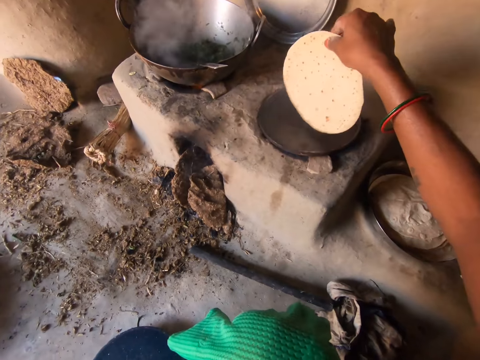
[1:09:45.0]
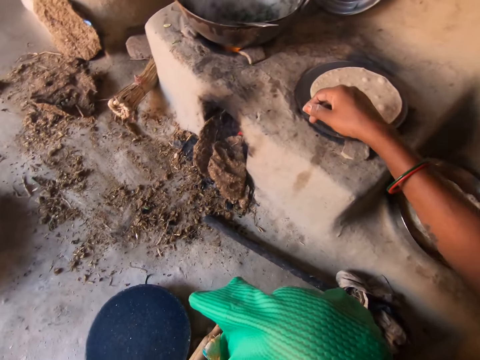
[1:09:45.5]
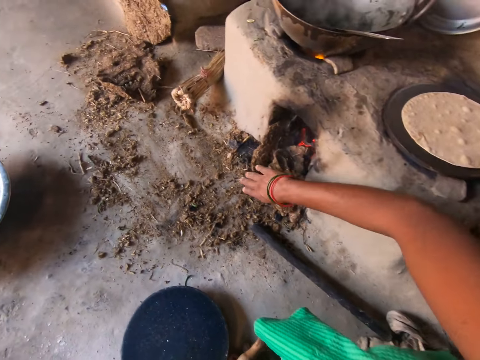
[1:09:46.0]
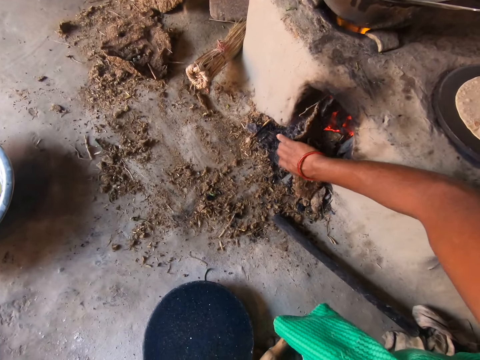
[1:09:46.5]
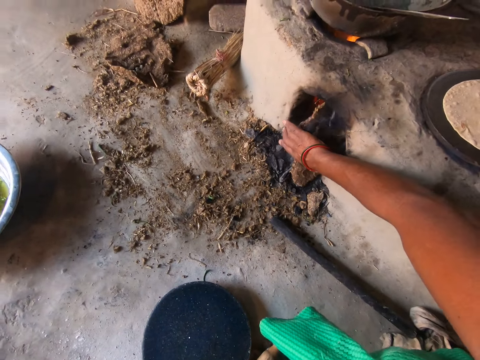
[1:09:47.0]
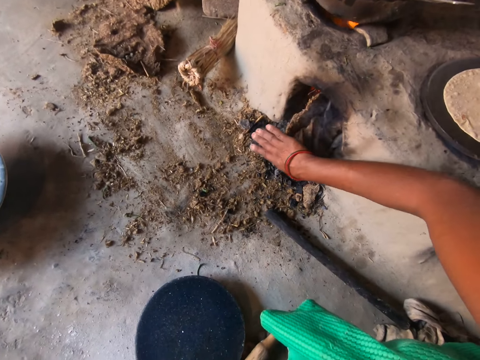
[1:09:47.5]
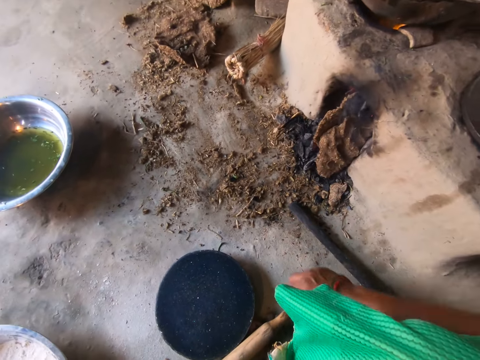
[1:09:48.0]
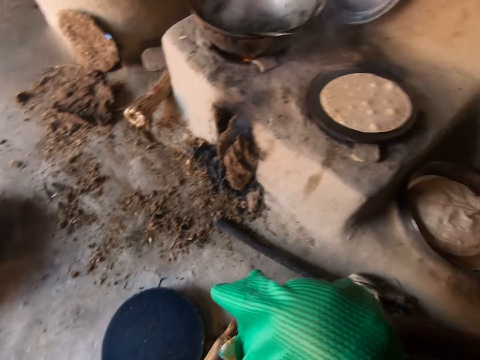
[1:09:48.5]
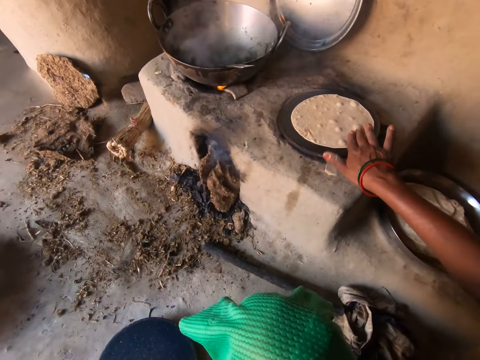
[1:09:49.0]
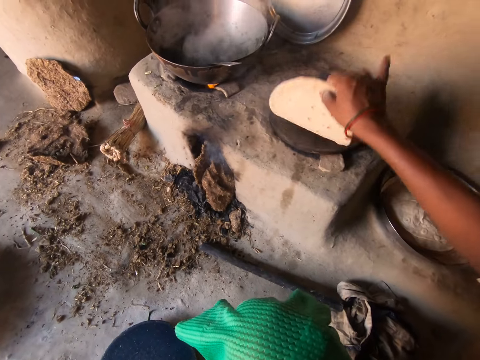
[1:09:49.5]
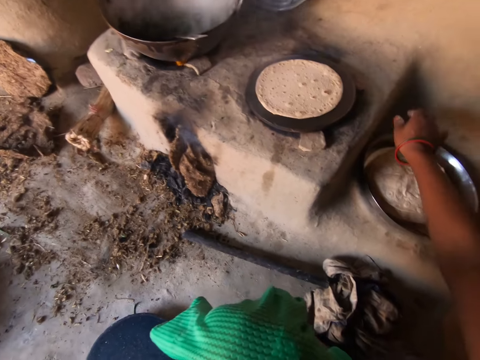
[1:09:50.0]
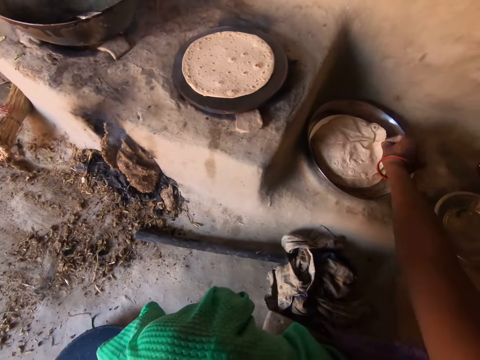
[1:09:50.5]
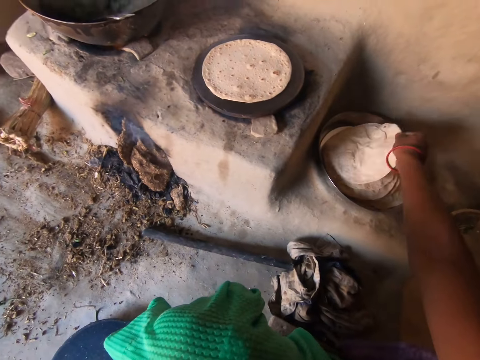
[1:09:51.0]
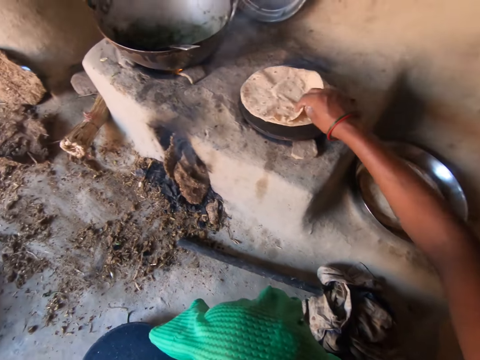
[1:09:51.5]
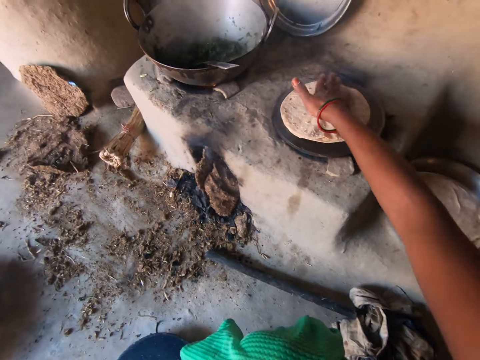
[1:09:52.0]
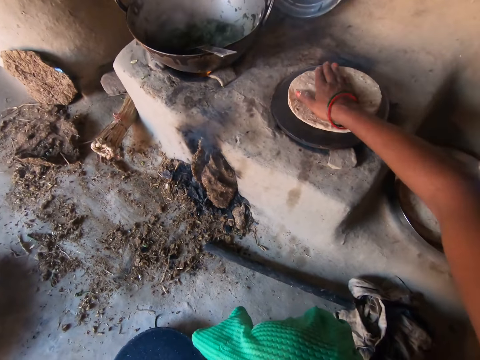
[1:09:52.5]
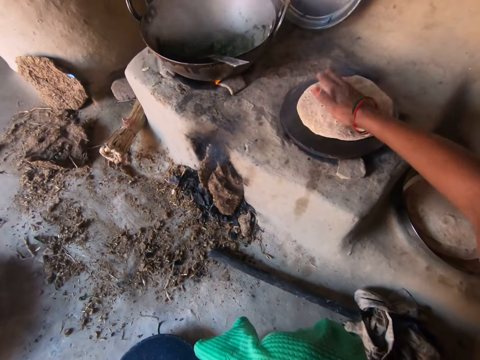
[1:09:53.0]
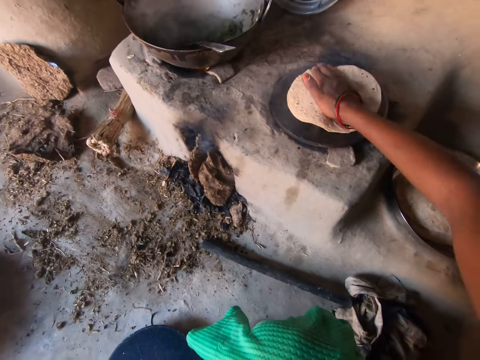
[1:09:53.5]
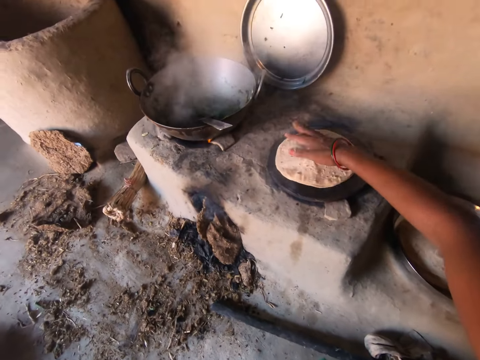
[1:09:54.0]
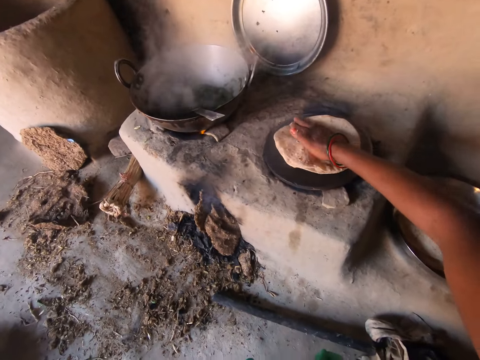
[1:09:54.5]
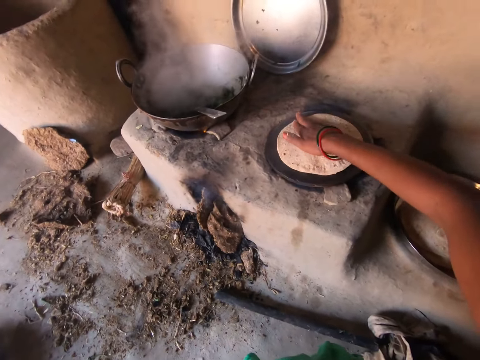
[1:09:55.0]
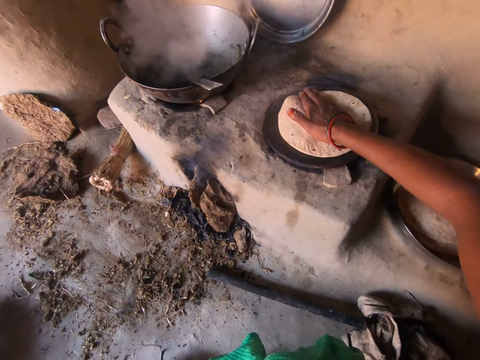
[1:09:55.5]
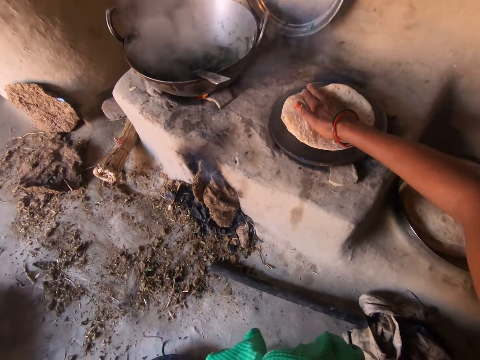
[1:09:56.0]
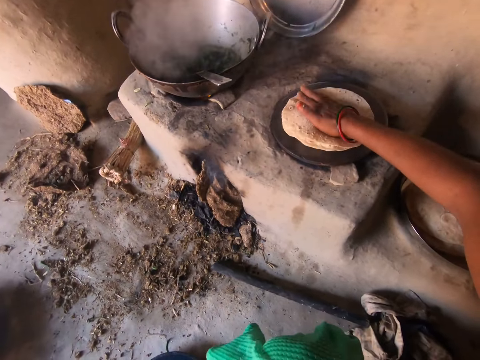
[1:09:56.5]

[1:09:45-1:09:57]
The camera wearer turns the flat bread or chapati the other side. They adjust the fire with the right hand. They push firewood in the stove. They turn the chapati the other side on the pan. They pick up the chapati from the steel container, place the chapati on the pan and roll the chapati on the pan. They spin the chapati on the pan.

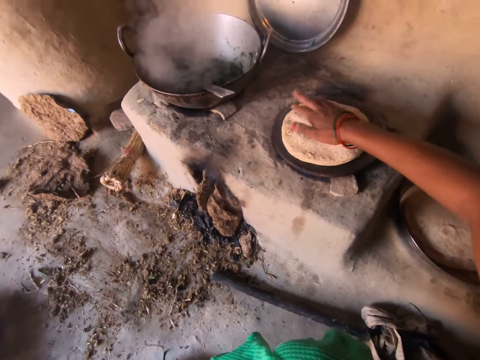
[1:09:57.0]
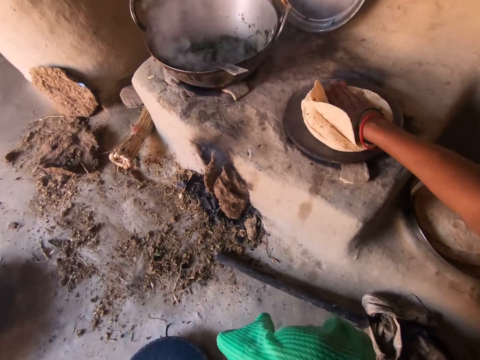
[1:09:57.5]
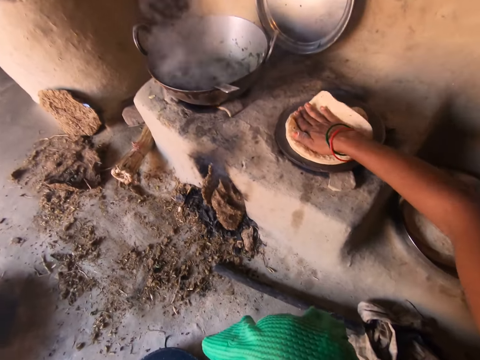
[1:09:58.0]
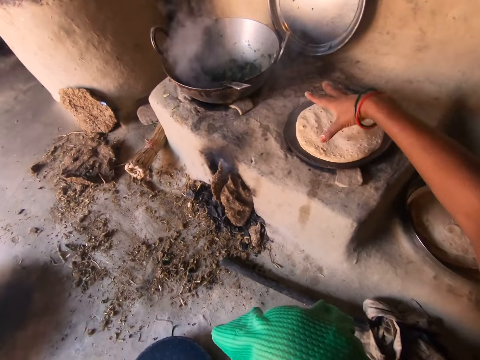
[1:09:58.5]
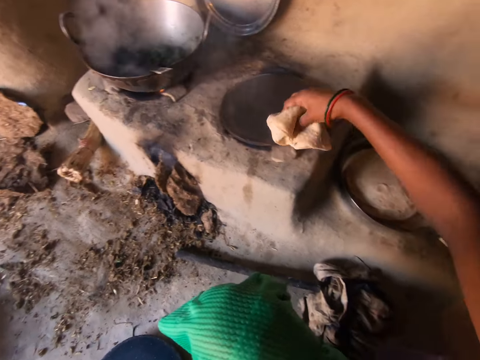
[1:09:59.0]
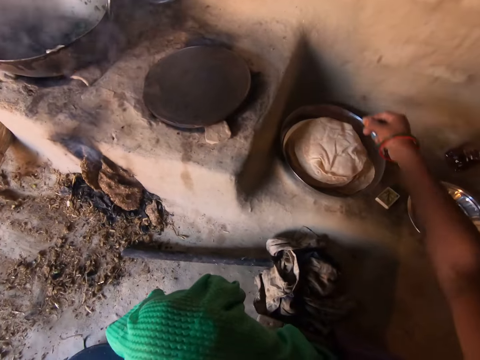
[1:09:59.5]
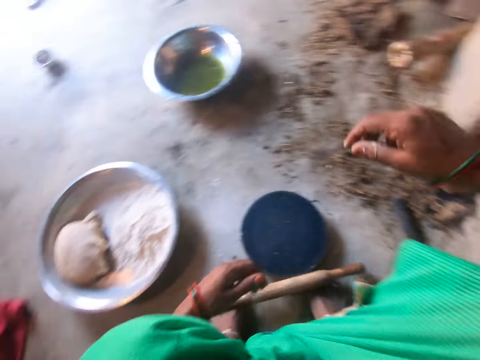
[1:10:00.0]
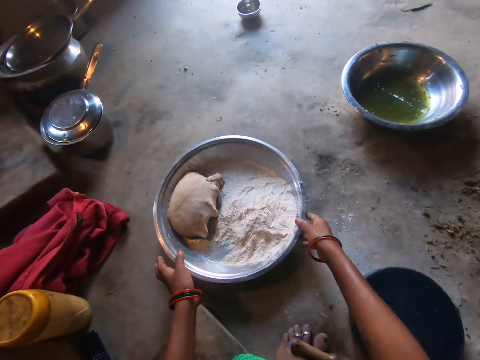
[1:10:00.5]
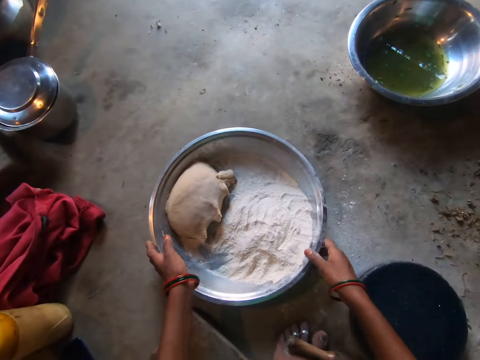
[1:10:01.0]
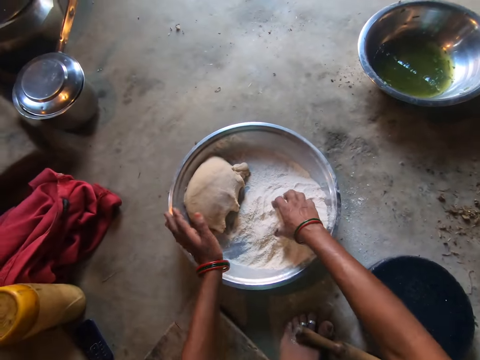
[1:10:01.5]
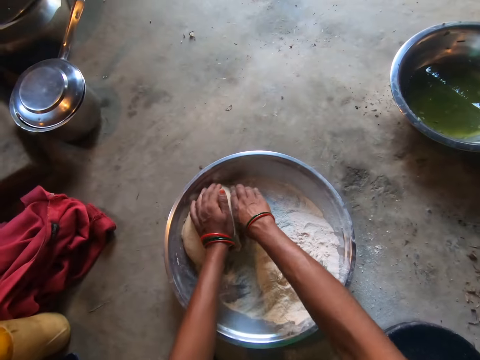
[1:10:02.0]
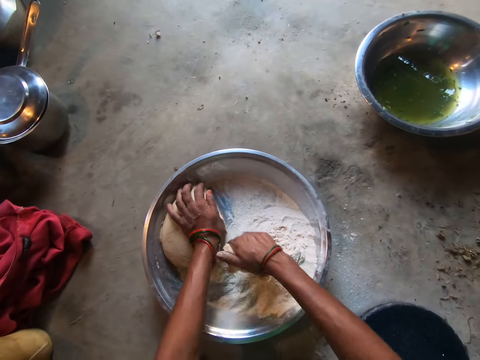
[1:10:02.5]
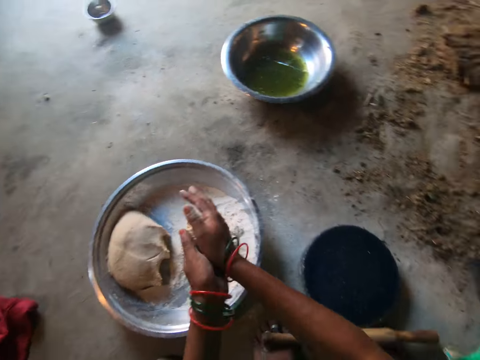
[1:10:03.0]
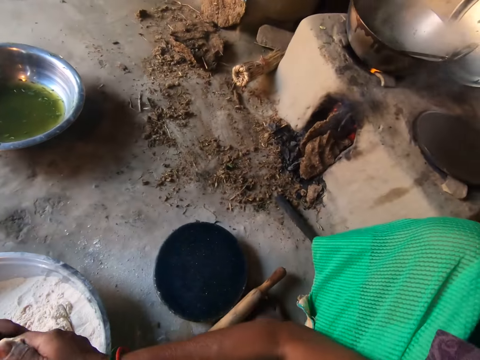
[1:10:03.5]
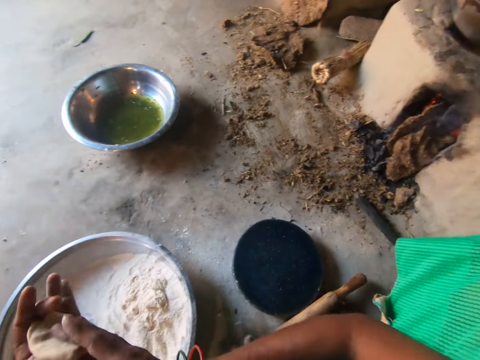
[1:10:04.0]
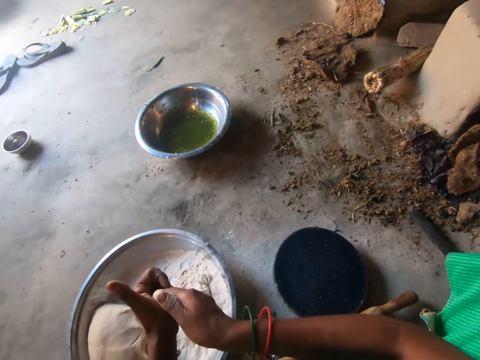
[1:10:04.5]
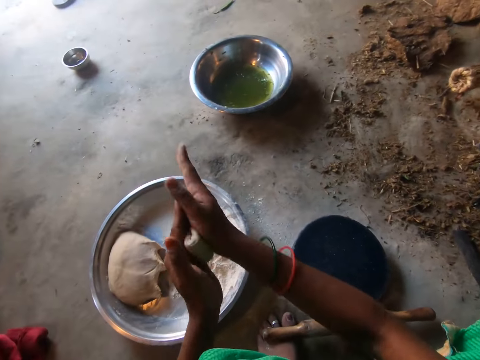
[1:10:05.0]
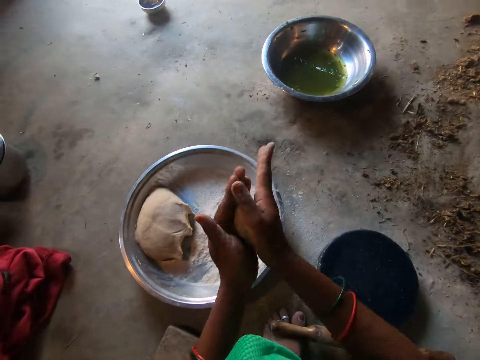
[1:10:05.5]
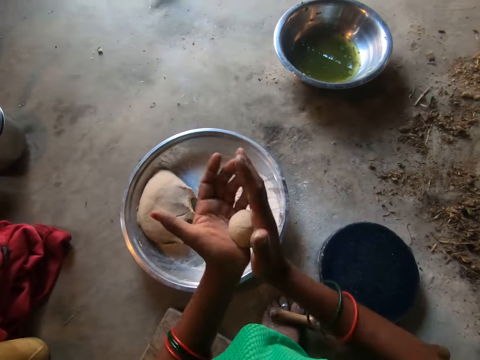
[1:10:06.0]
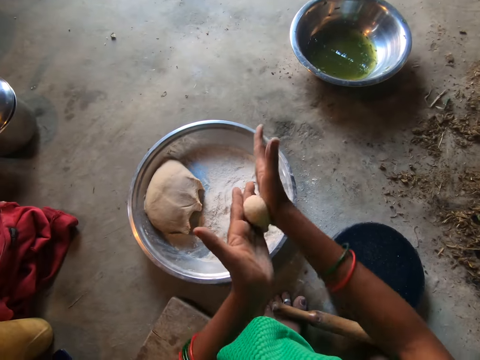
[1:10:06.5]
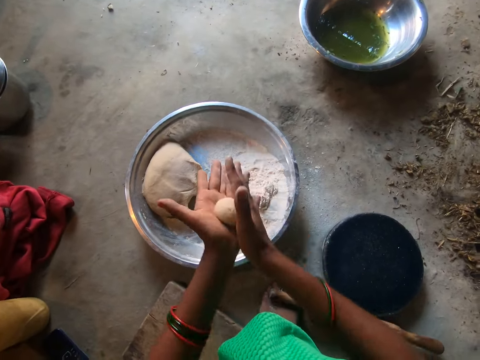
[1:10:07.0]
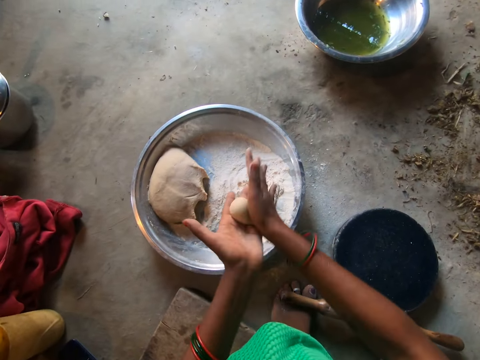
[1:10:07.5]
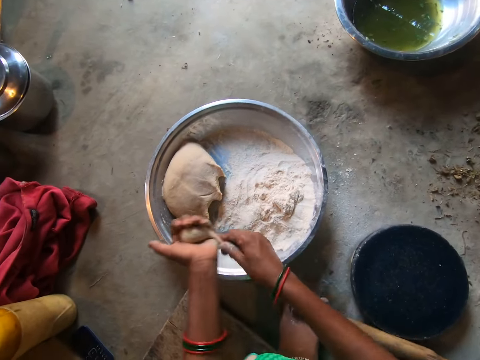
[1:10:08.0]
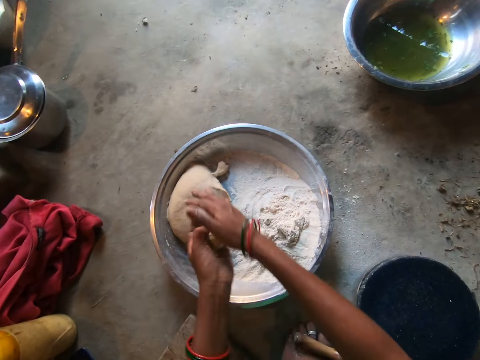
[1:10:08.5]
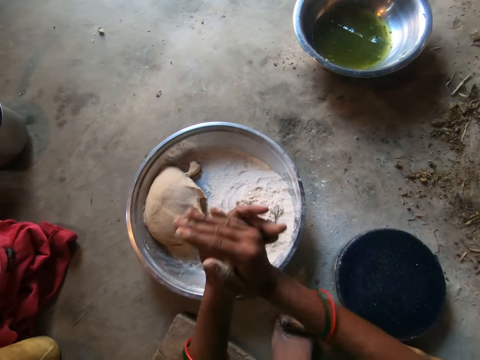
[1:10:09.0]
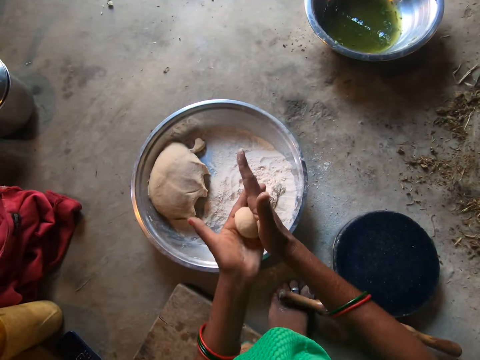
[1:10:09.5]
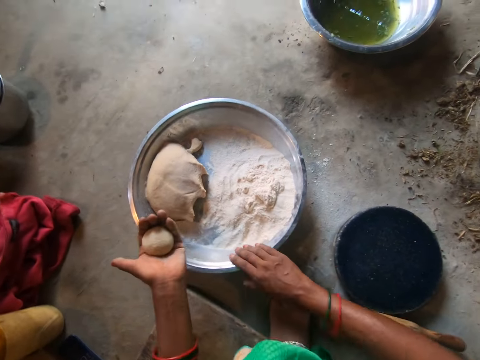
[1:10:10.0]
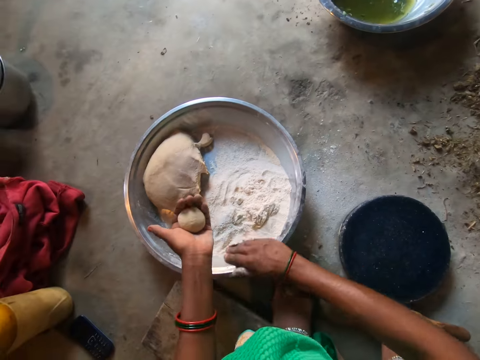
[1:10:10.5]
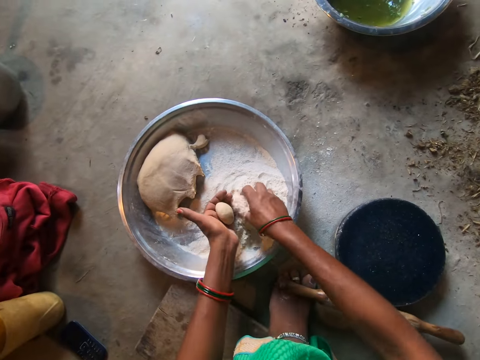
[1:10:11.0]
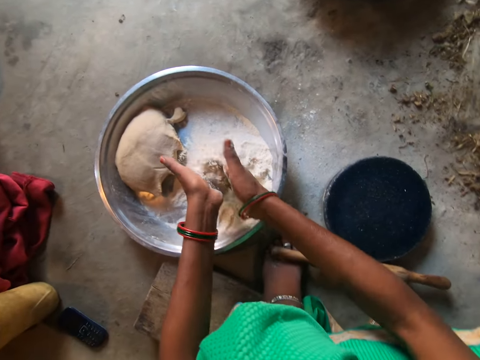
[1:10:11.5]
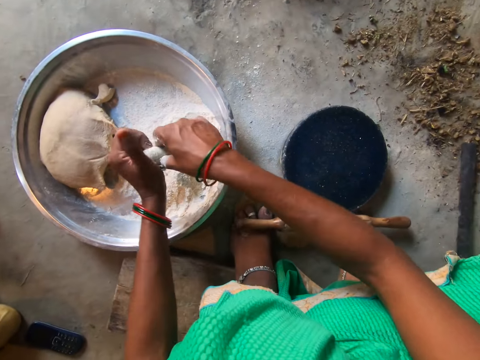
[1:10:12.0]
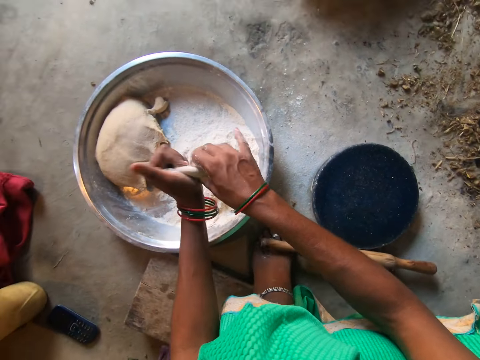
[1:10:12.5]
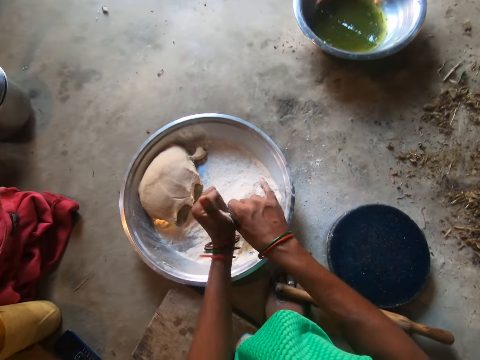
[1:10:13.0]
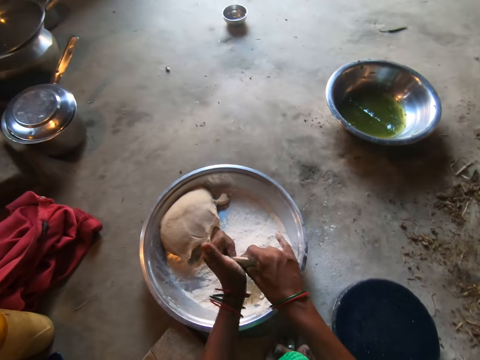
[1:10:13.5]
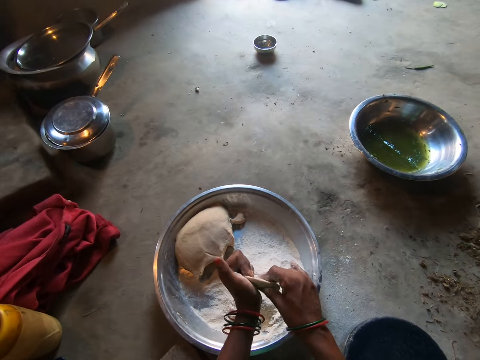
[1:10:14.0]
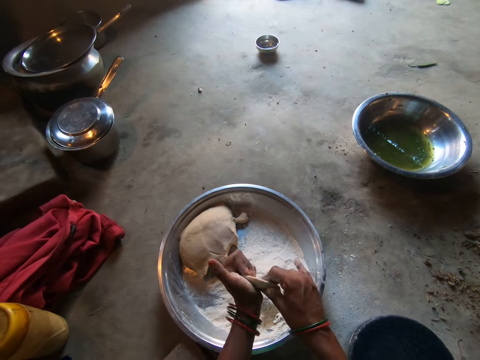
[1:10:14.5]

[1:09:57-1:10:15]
The camera wearer places the chapati on the steel container. She moves the container. She cuts the dough with her hands. She rolls the dough on both hands. She cuts and places a piece of dough on the container. She rolls the dough with both hands. She pulls the flour container. She scoops flour with the right hand and applies flour on the dough. She rolls the dough with both hands.
